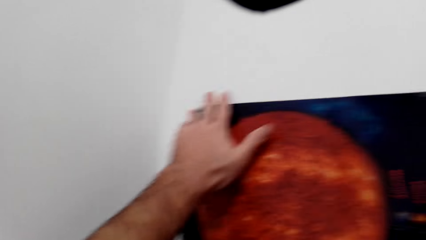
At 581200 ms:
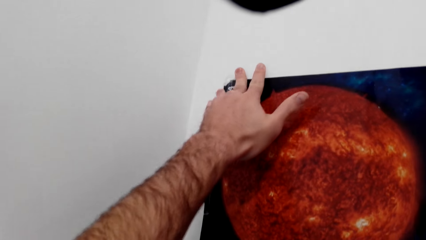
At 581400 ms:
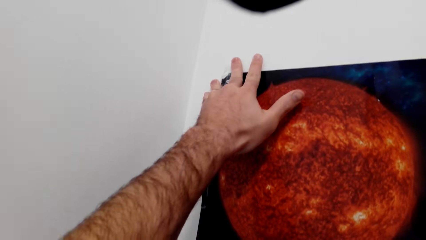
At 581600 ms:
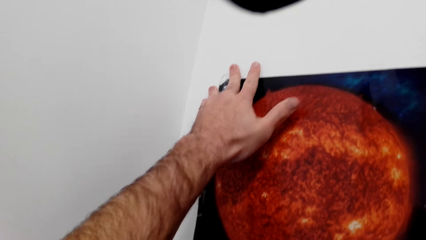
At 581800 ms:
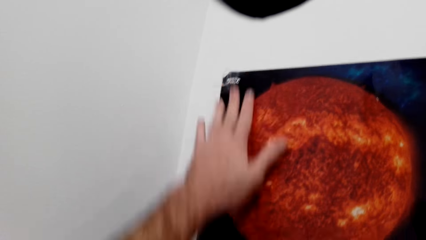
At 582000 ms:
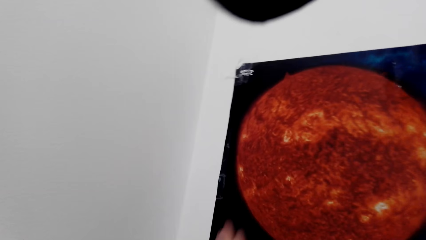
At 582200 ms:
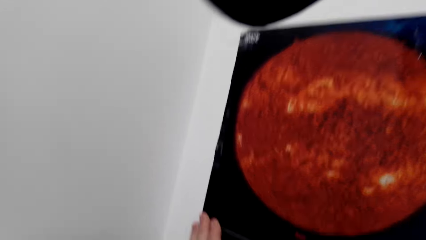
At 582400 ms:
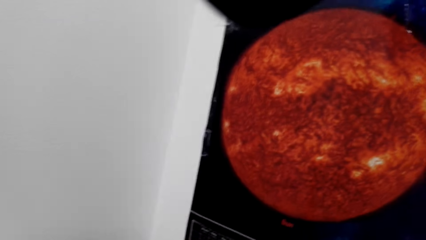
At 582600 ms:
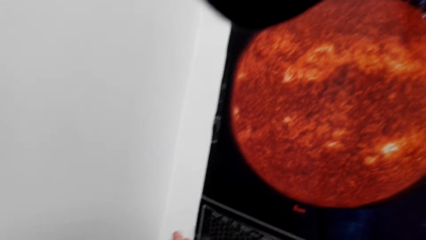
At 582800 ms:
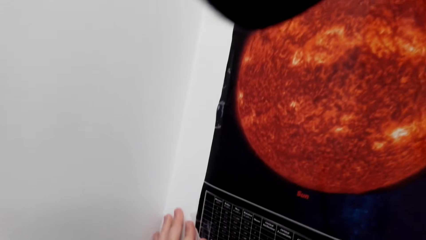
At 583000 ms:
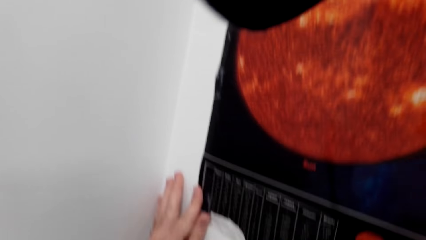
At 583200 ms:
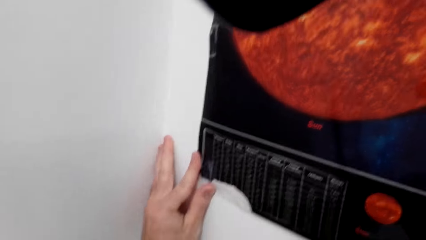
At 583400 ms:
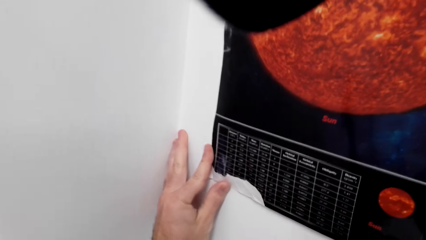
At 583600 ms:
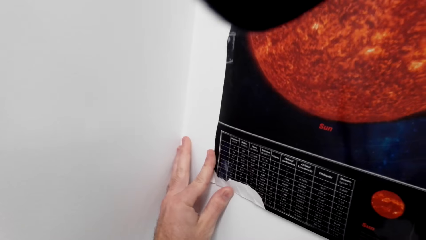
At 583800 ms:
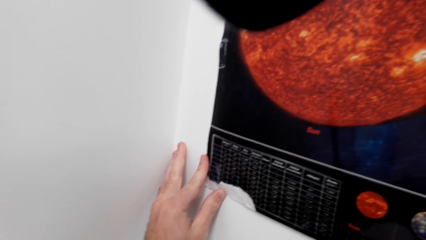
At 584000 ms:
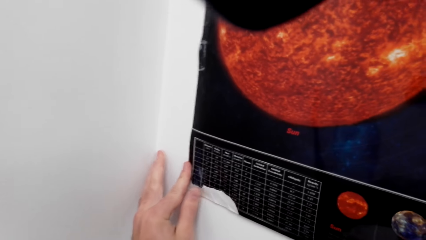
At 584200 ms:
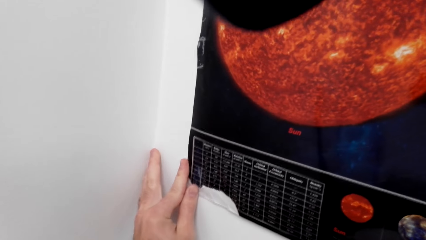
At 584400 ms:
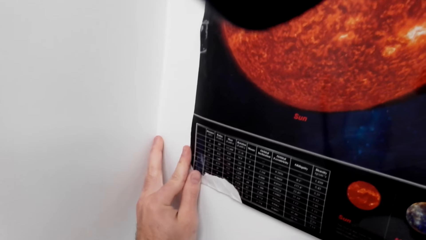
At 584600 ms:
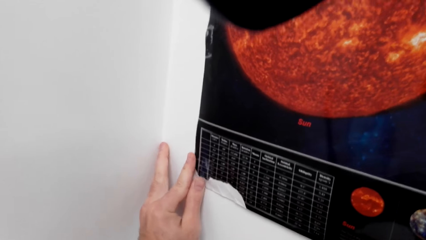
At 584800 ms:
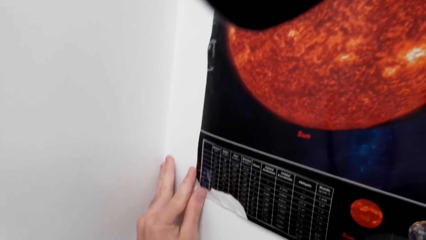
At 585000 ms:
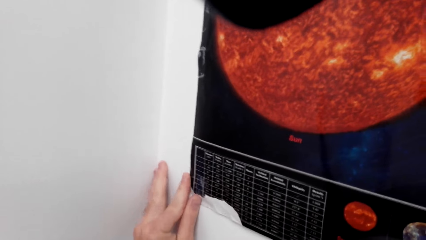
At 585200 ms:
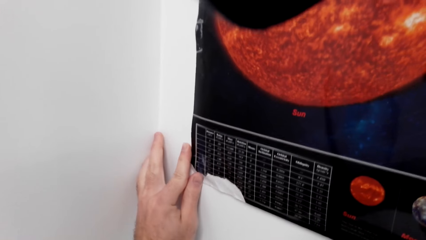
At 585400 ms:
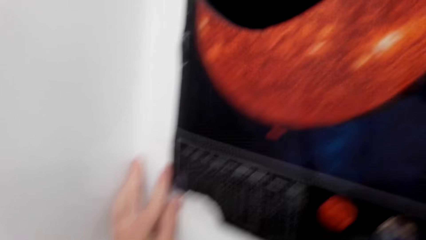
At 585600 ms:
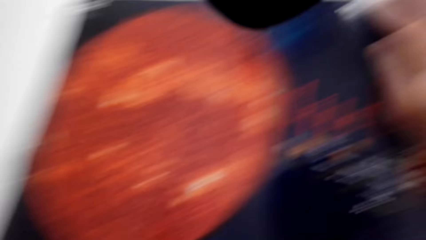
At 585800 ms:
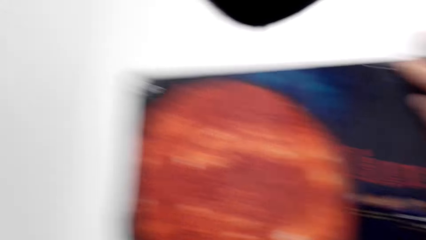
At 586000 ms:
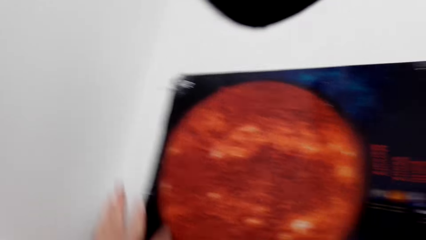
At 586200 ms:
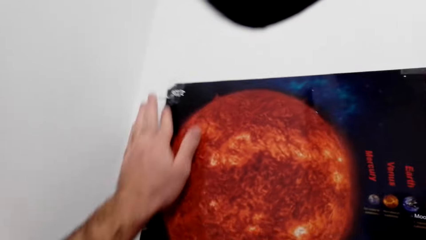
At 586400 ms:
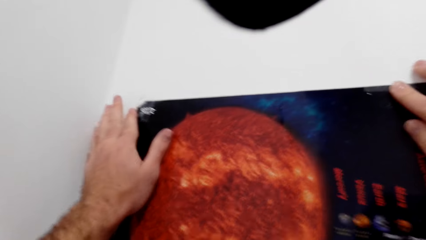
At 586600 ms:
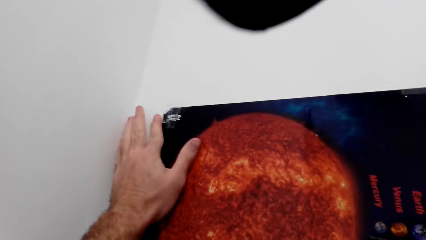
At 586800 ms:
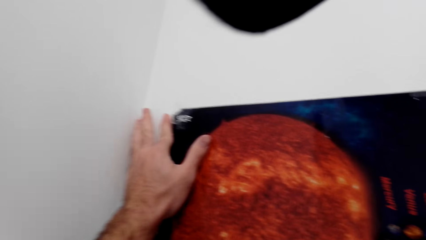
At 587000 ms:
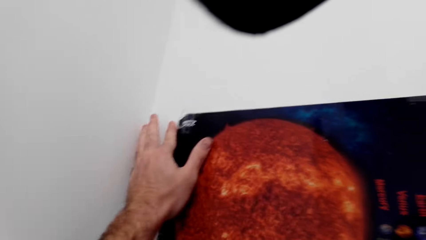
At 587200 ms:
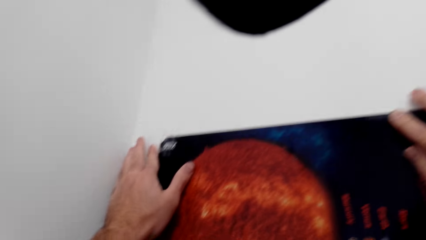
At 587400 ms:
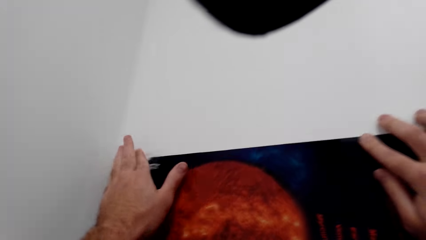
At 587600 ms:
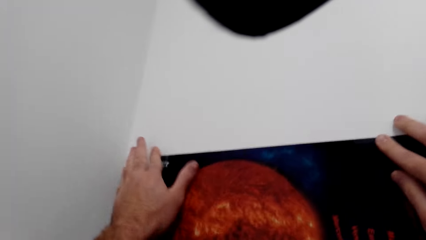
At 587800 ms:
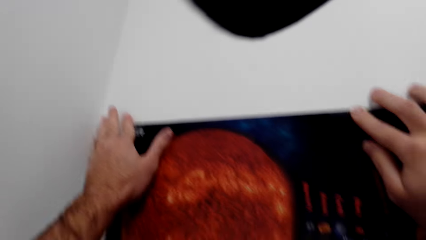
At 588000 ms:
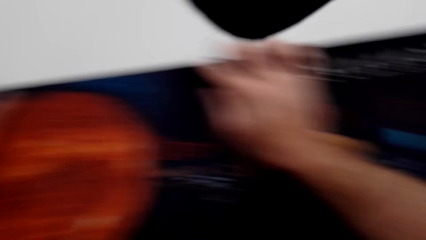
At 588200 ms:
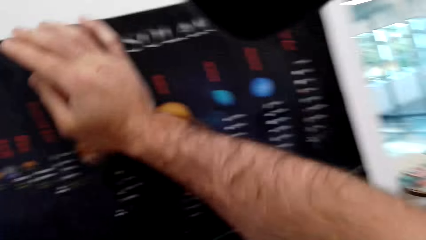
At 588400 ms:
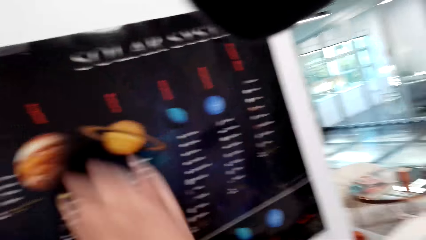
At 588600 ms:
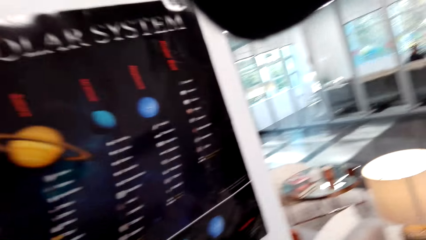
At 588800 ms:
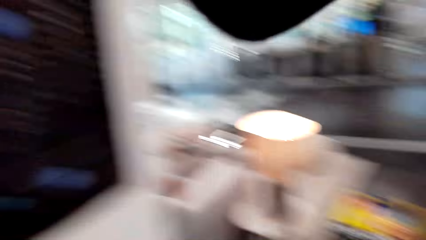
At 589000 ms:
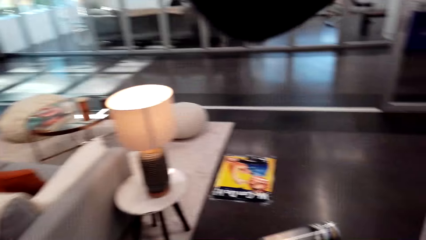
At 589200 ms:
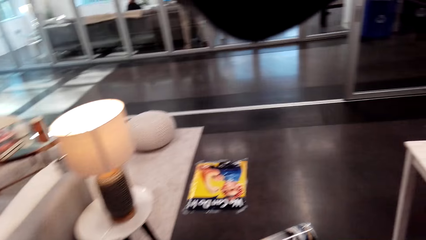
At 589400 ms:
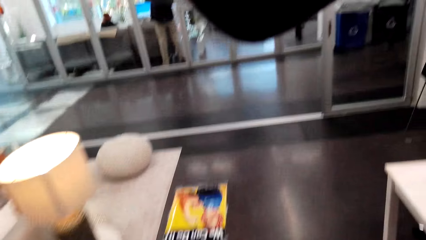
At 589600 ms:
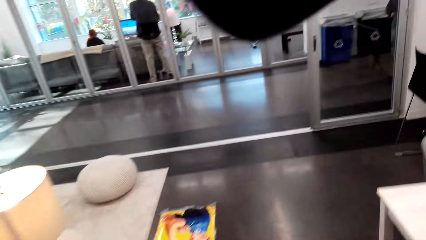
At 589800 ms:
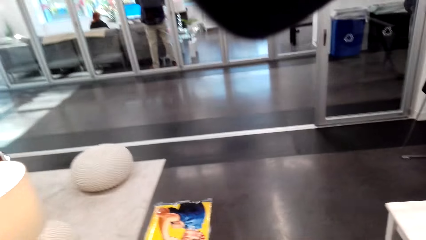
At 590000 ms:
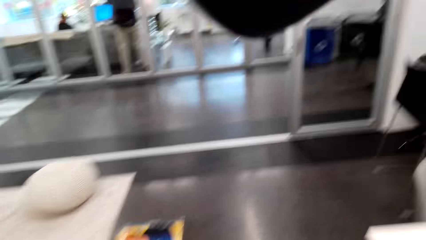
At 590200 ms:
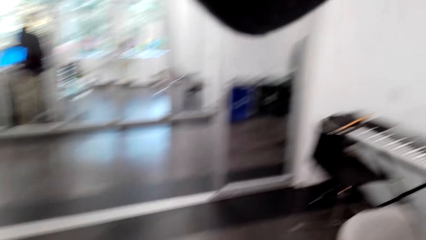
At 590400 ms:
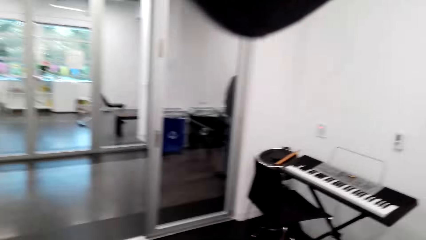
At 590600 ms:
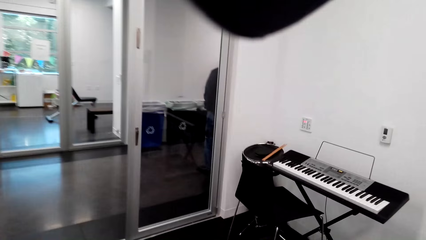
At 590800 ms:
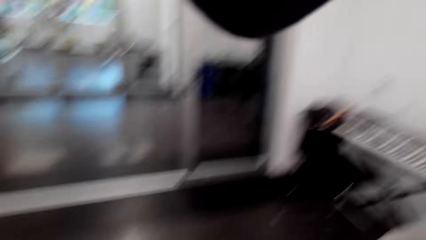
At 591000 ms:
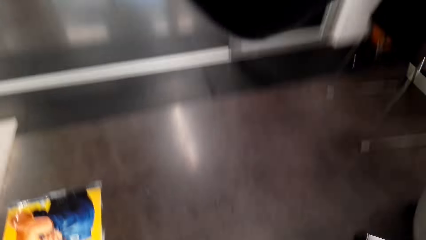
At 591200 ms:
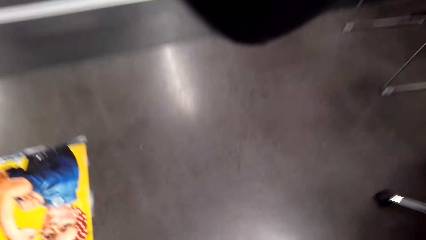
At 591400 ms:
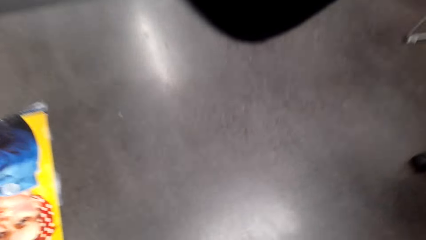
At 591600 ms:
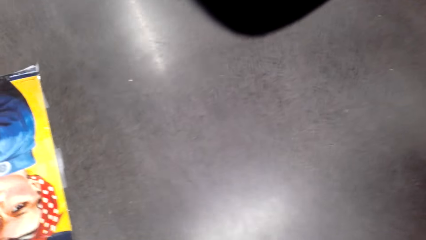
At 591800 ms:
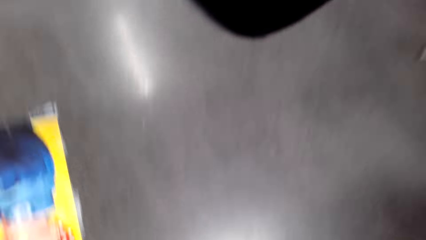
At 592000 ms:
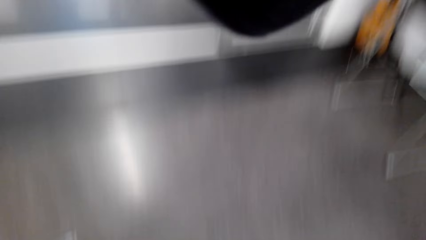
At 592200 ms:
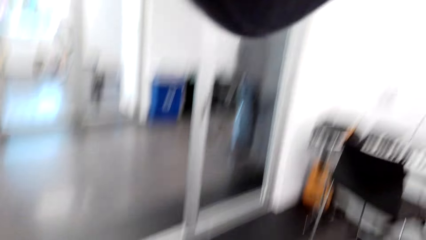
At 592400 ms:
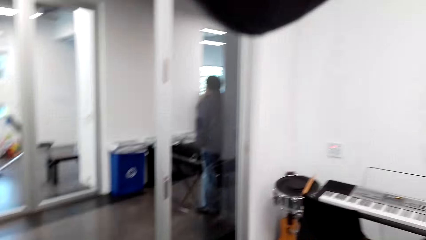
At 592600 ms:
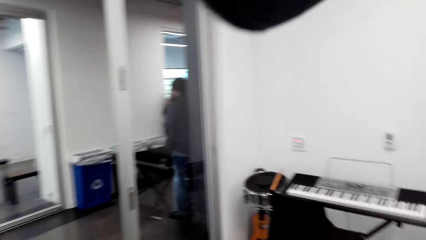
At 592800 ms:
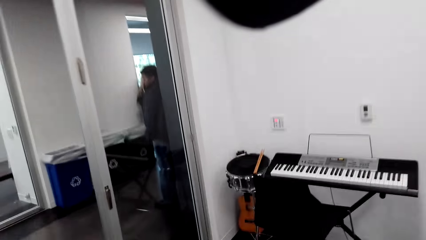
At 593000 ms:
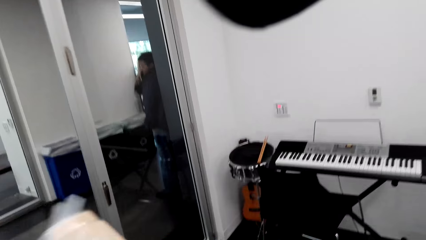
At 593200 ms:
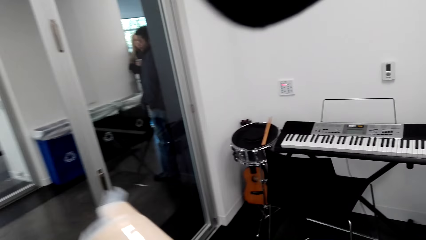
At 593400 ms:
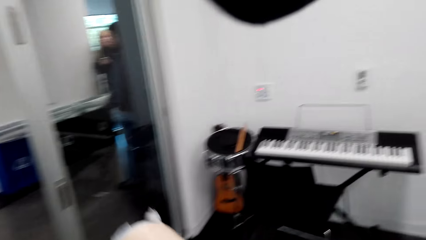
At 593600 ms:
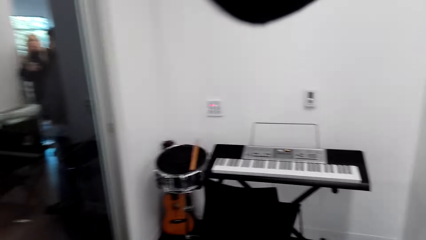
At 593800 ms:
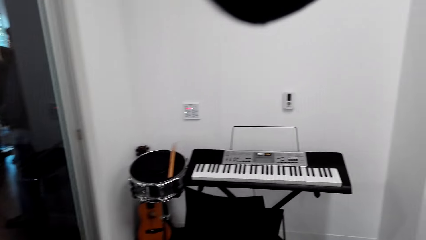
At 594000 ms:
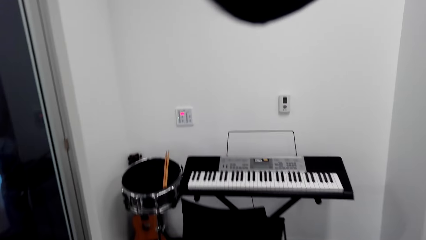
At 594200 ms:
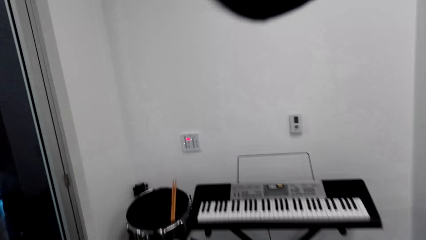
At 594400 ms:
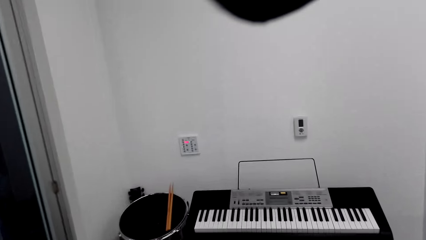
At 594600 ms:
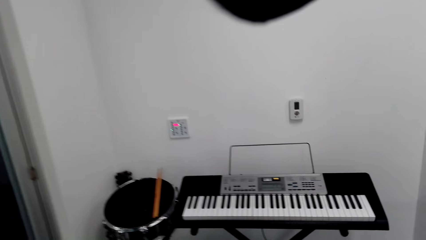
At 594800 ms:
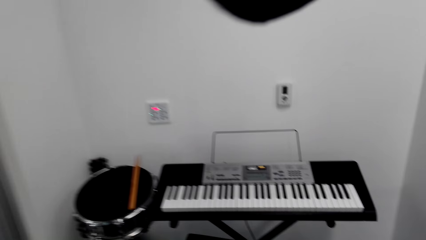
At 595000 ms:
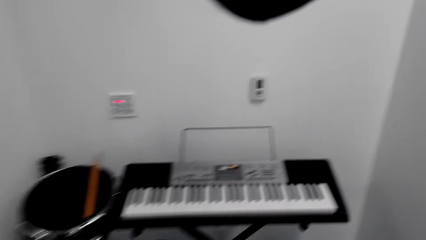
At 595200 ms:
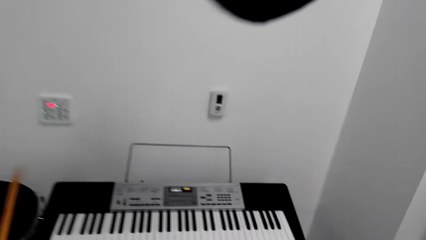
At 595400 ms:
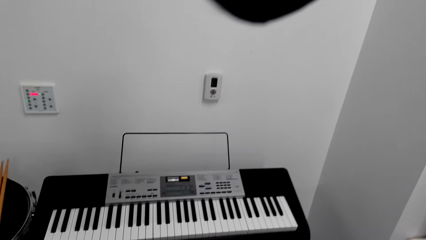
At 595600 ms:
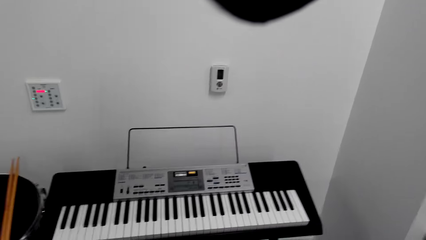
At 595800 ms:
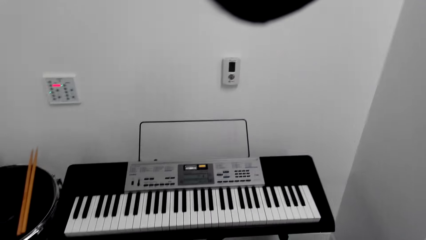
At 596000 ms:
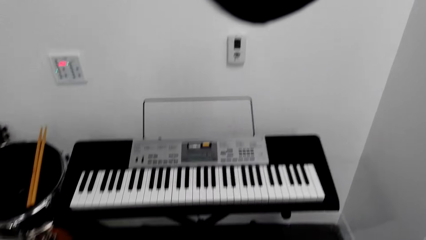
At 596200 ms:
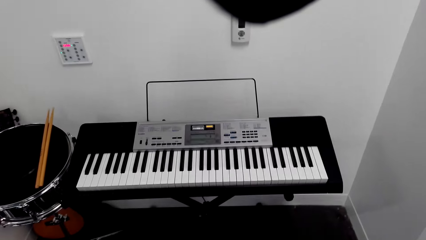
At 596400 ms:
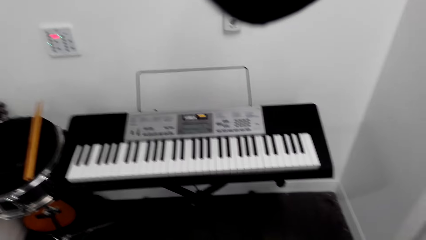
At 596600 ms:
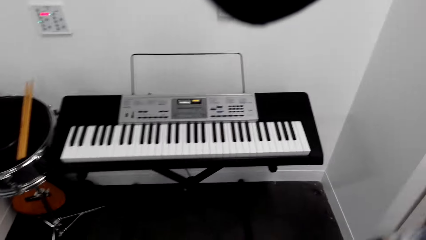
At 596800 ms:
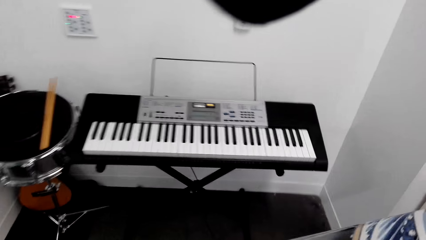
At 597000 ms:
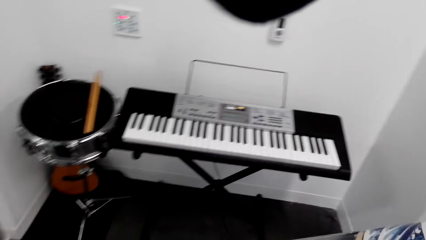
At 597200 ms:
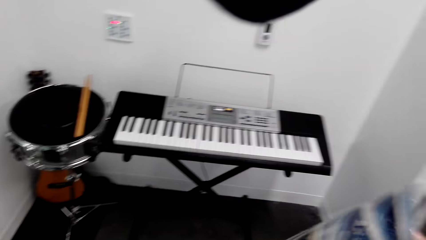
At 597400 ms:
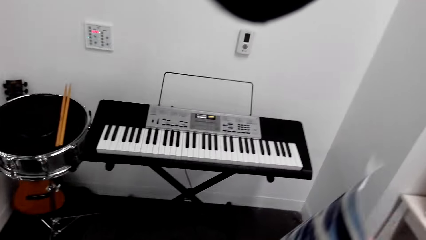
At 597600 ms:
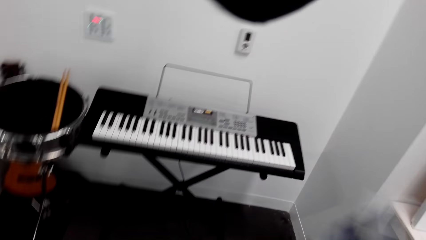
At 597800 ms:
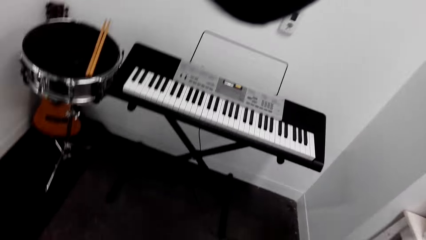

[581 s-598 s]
The camera wearer walks on the room. They look around the room. They walk toward the keyboard.
